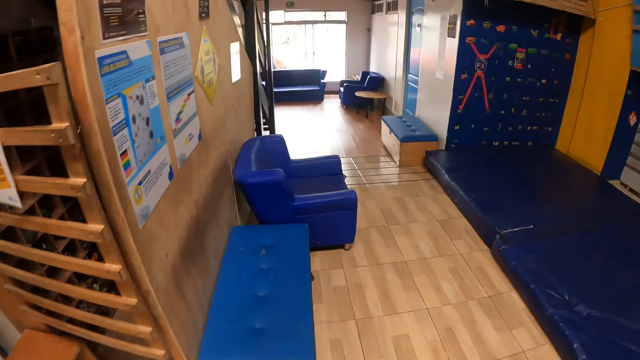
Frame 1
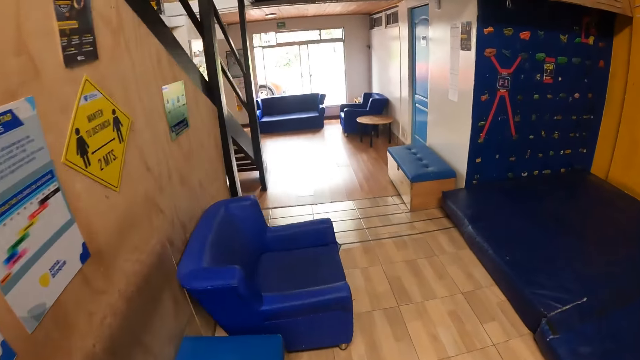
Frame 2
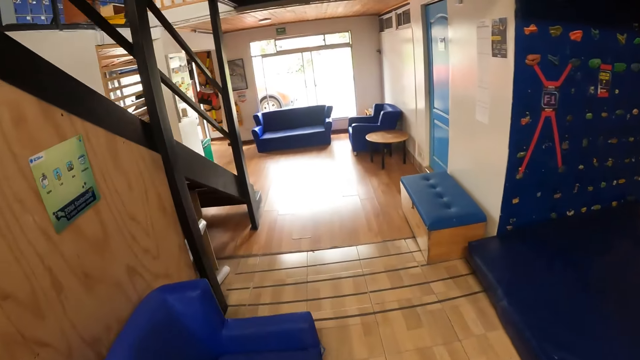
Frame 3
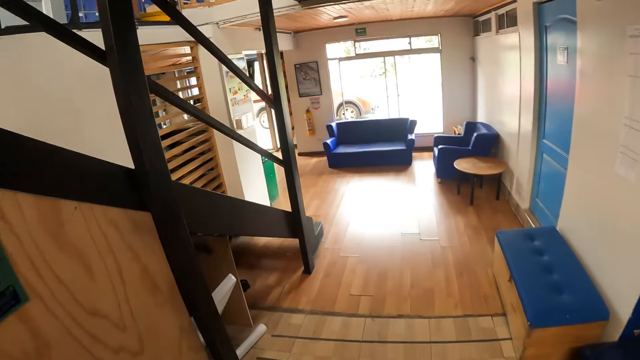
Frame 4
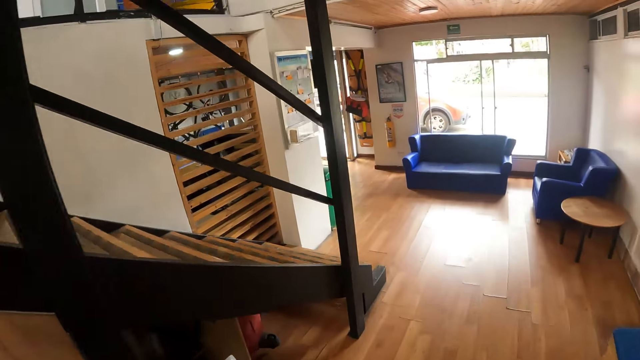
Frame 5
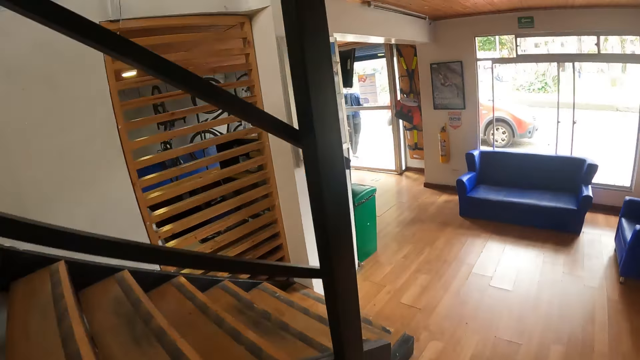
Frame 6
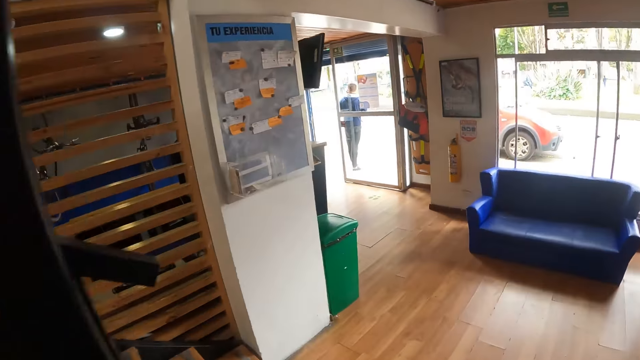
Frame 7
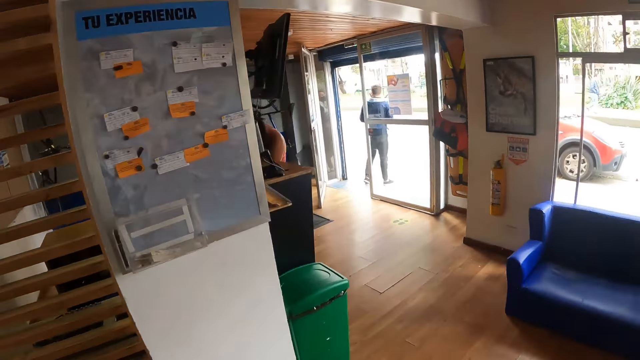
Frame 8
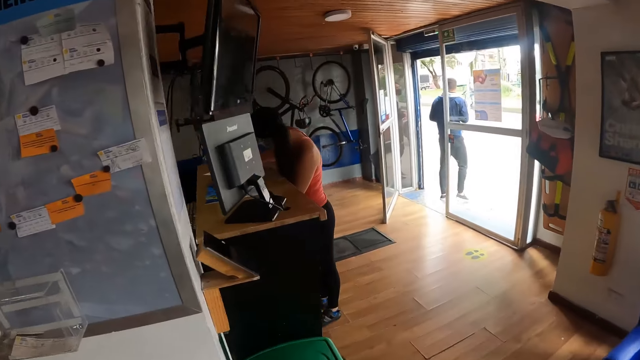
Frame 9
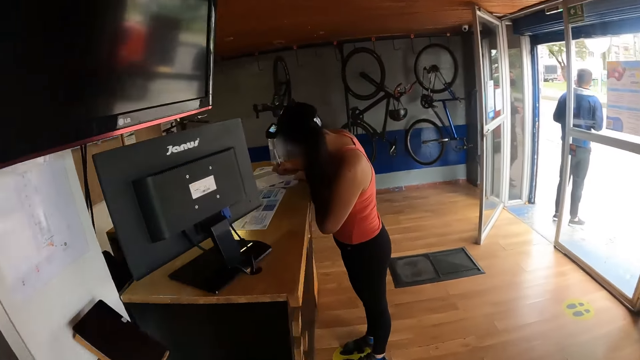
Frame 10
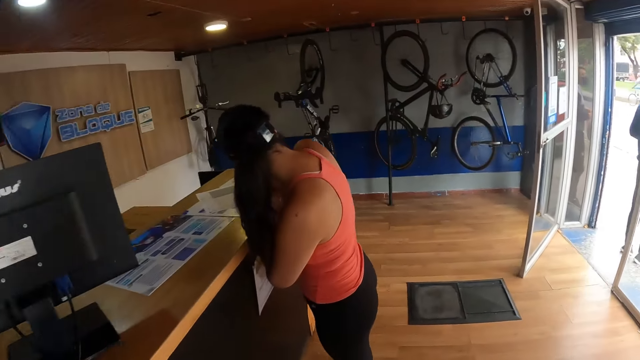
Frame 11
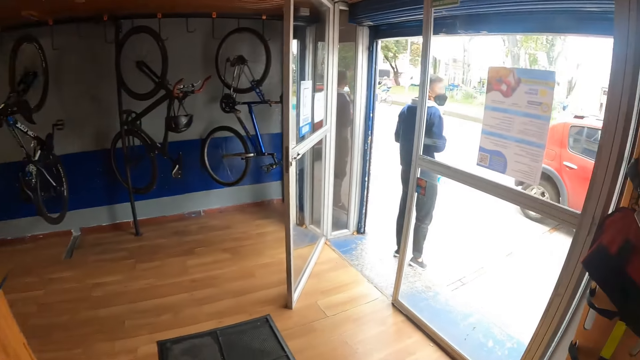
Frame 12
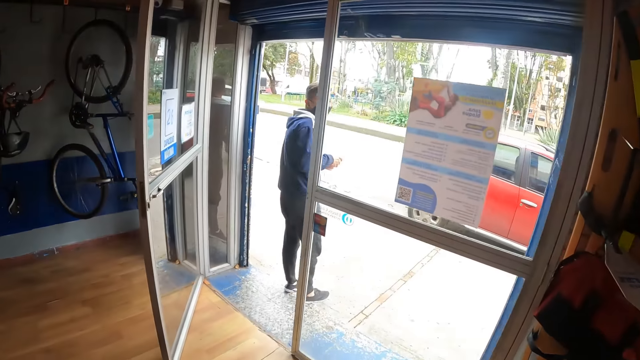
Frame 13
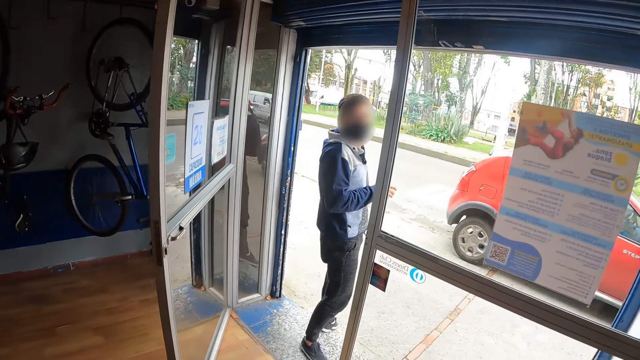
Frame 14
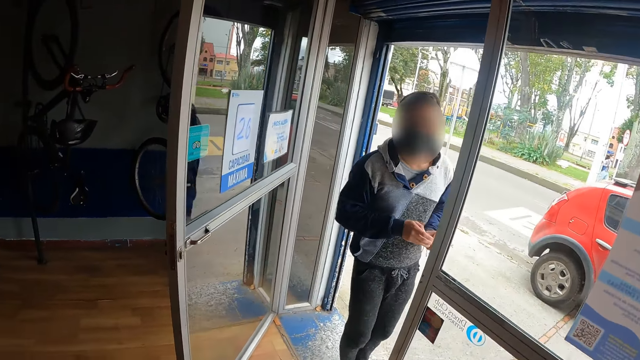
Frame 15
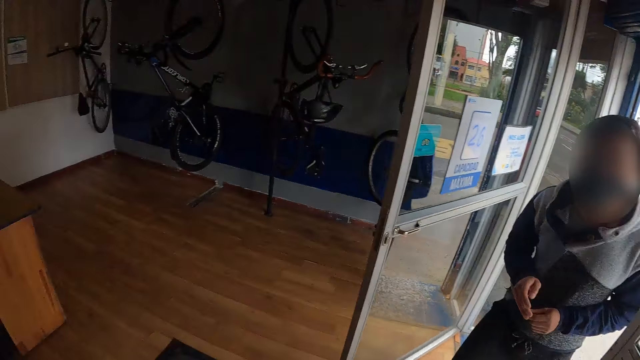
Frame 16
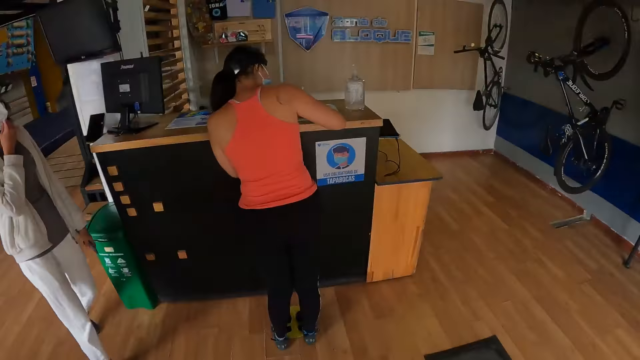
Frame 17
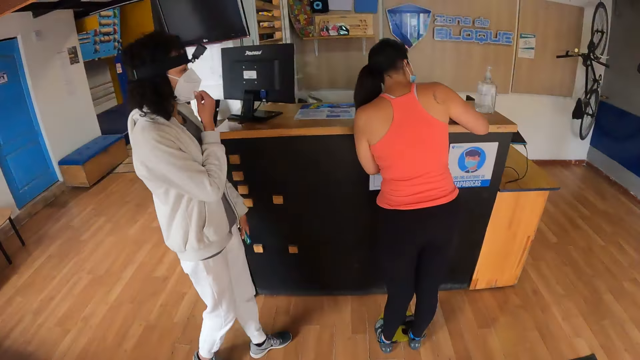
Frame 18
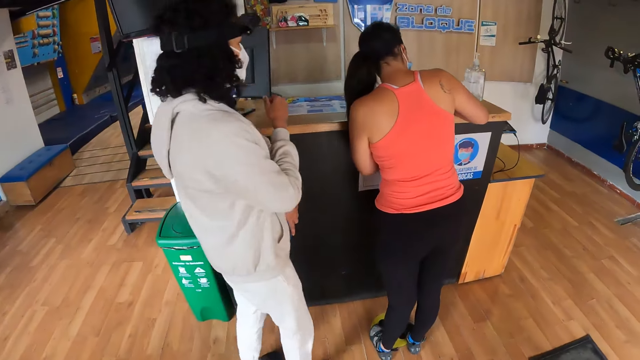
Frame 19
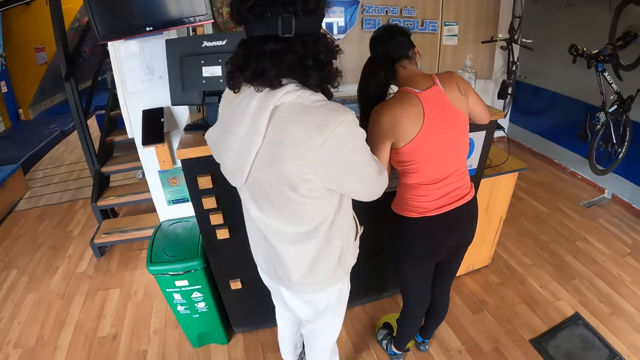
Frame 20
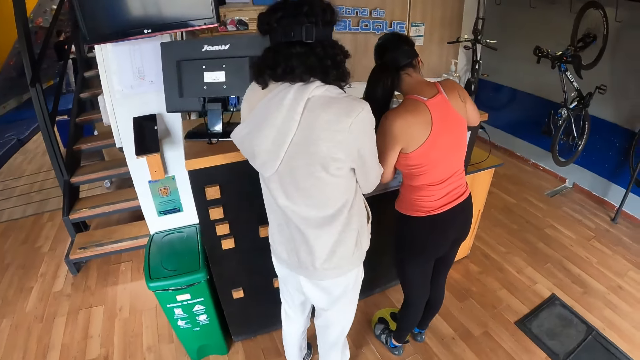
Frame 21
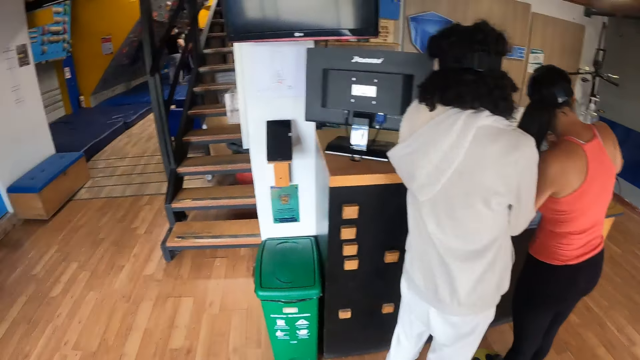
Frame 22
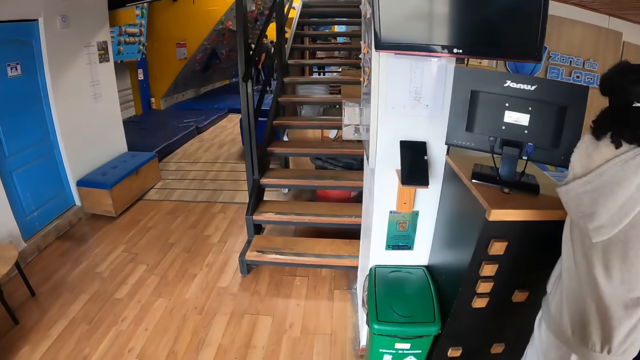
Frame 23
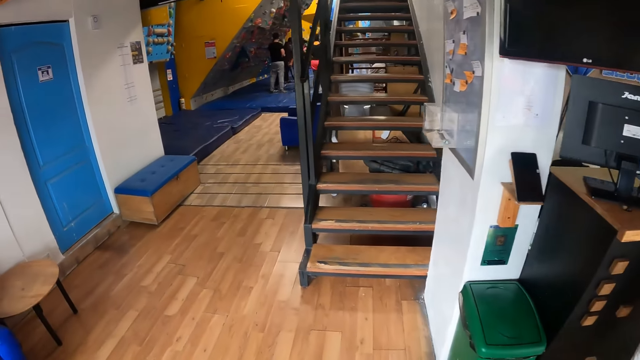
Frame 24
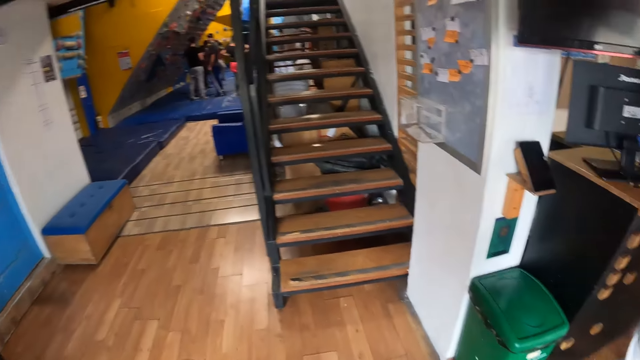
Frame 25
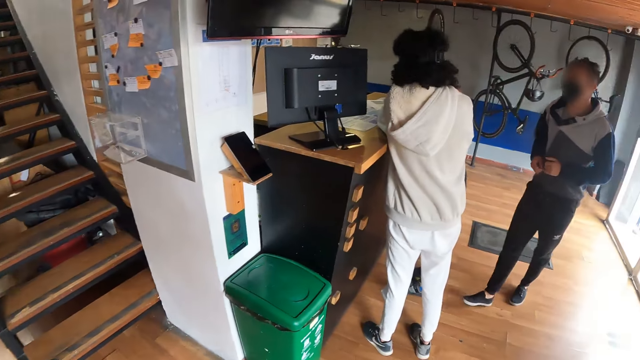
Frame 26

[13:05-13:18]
The camera wearer walks towards a door to the climbing center. They dialogue with a man. They look around. They walk around. They look around.

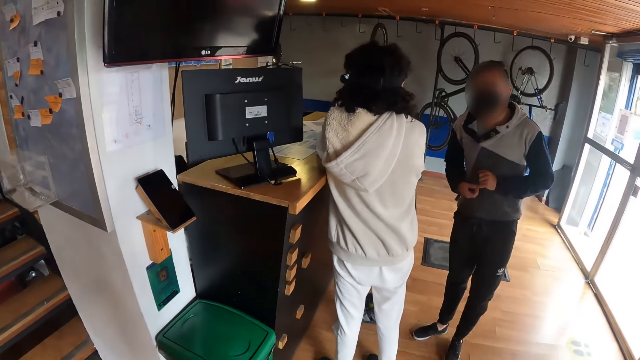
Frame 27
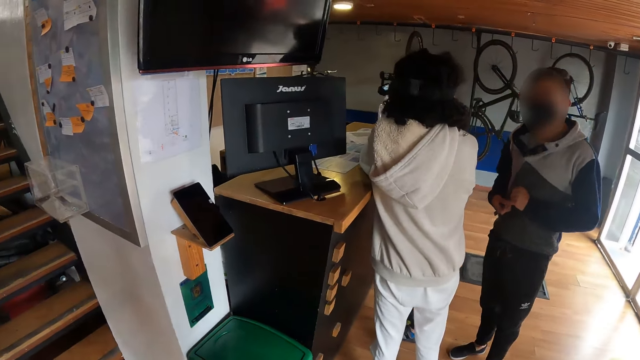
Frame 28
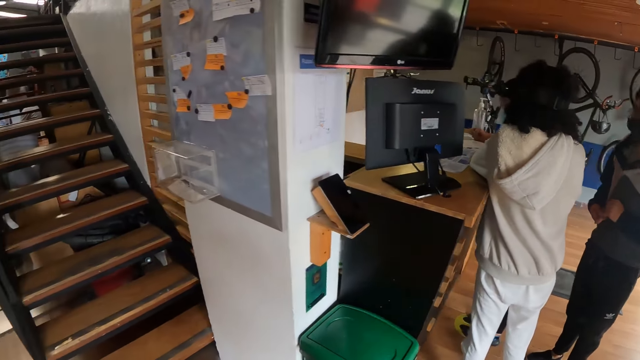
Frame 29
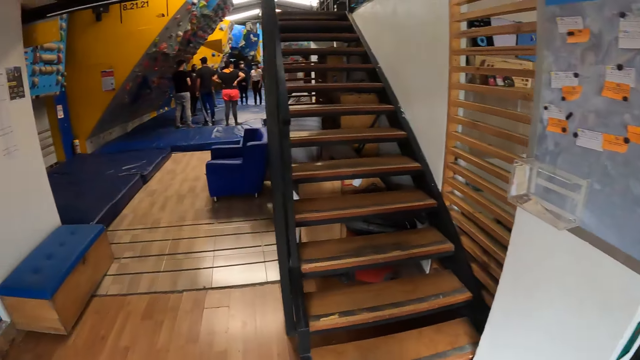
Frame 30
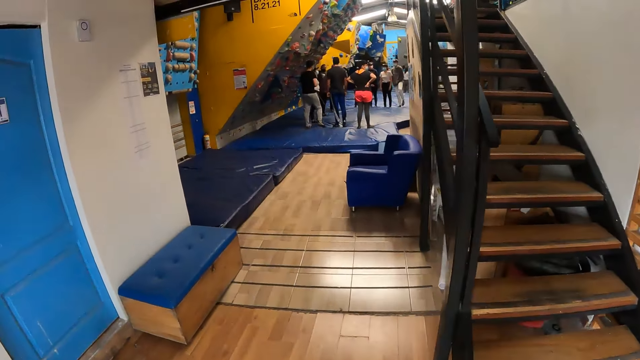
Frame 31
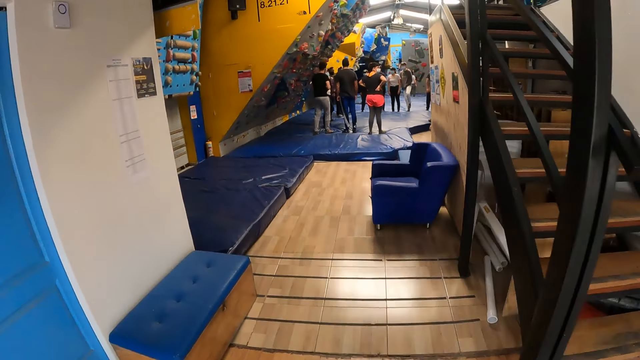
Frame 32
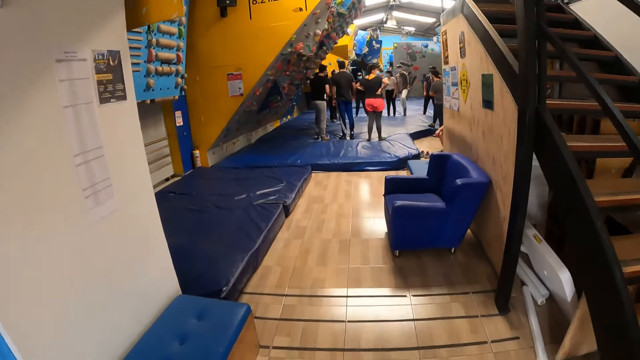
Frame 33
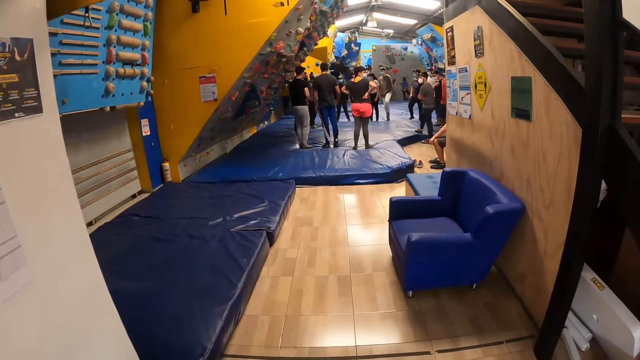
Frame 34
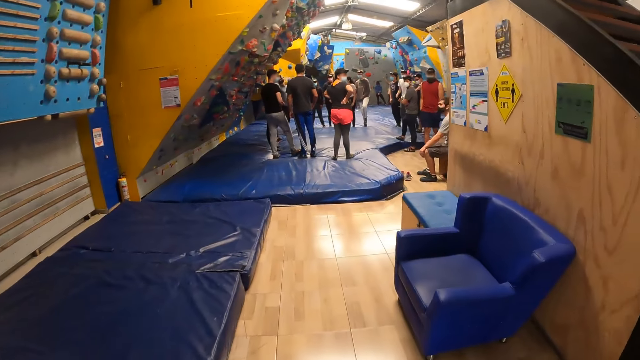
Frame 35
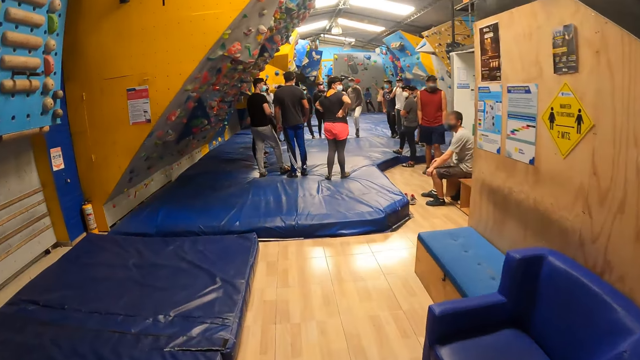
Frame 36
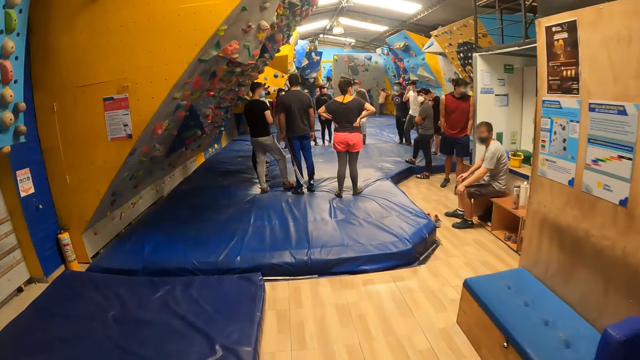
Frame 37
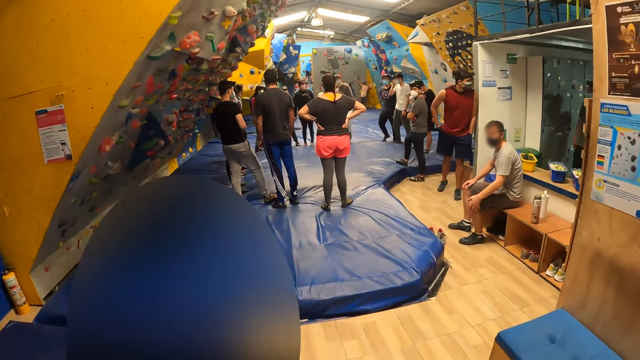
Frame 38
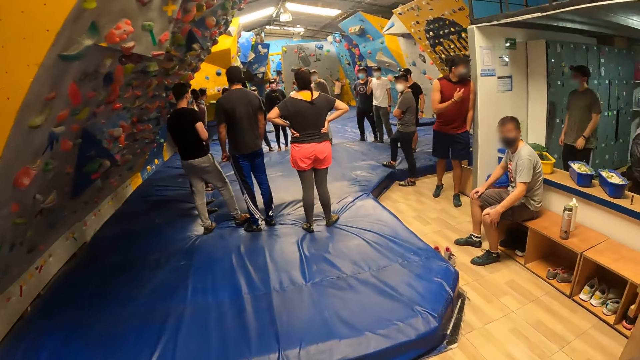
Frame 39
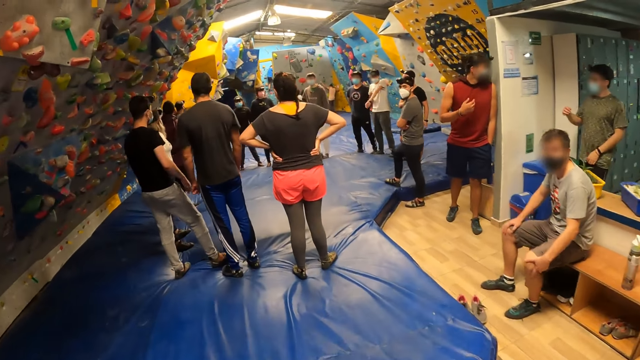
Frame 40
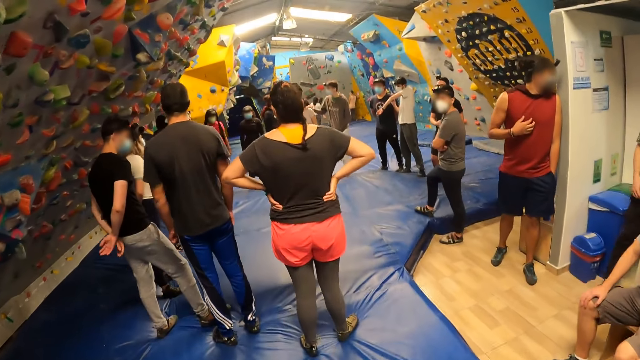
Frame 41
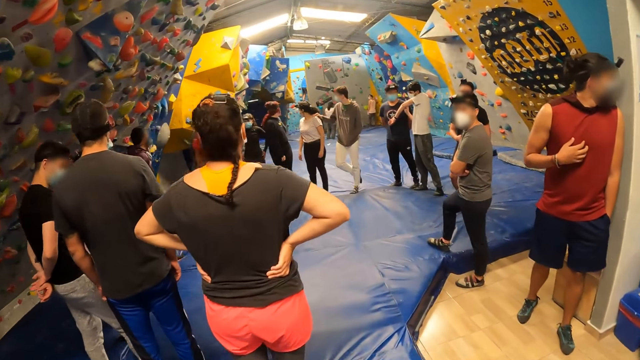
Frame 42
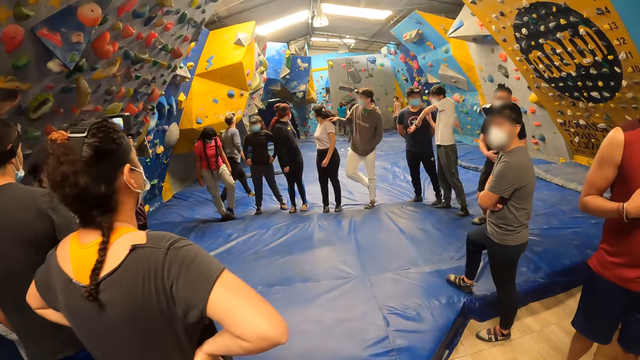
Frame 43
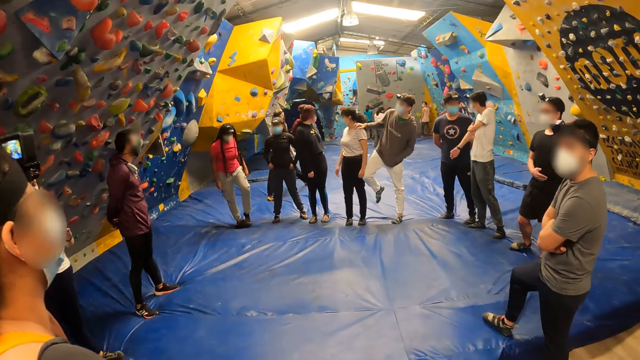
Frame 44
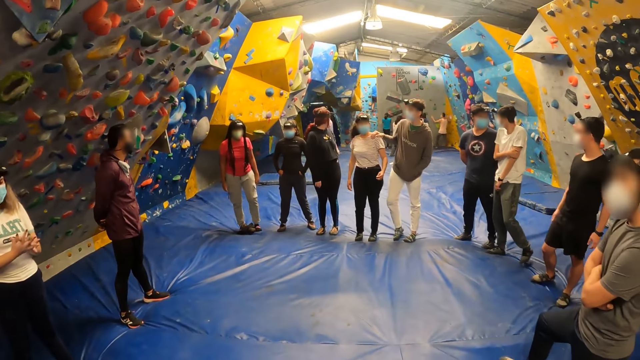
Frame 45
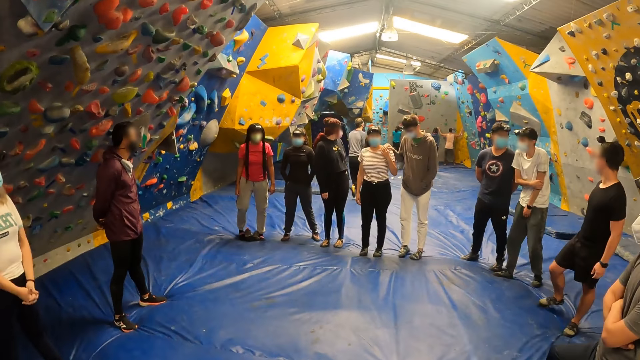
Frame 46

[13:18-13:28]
The camera wearer walks around and looks around. They walk to the climbing section.
